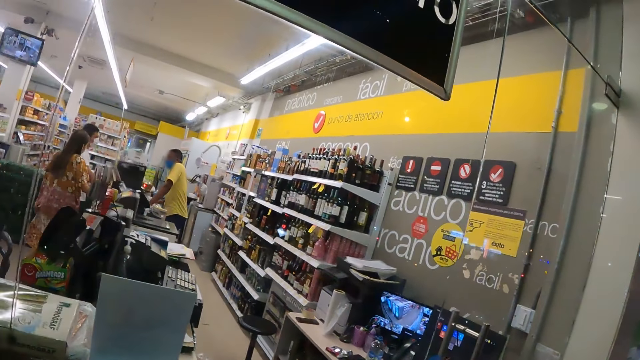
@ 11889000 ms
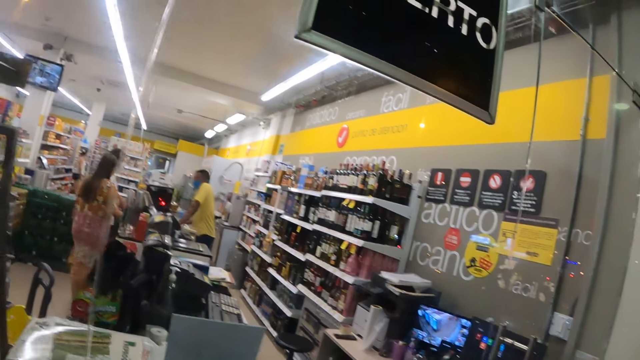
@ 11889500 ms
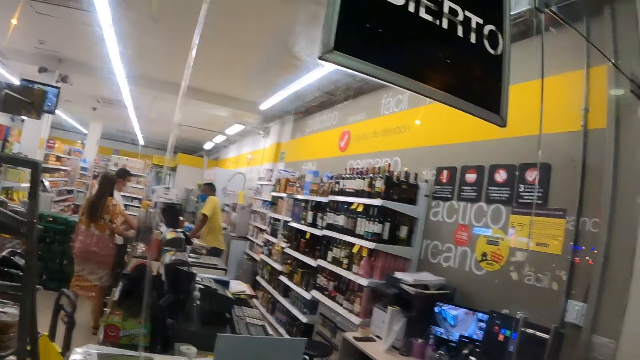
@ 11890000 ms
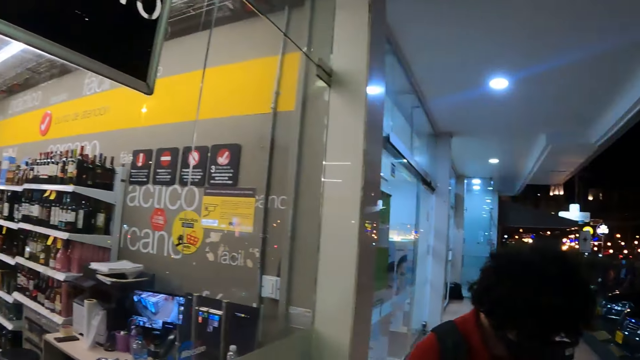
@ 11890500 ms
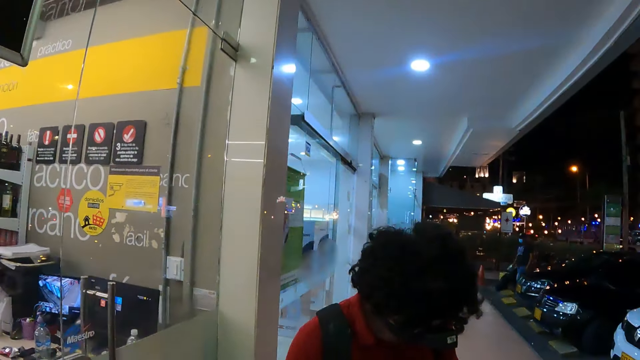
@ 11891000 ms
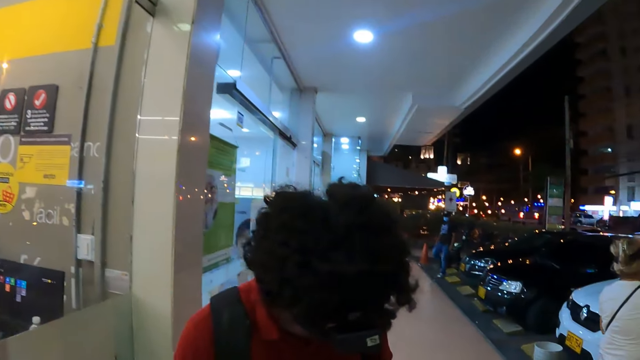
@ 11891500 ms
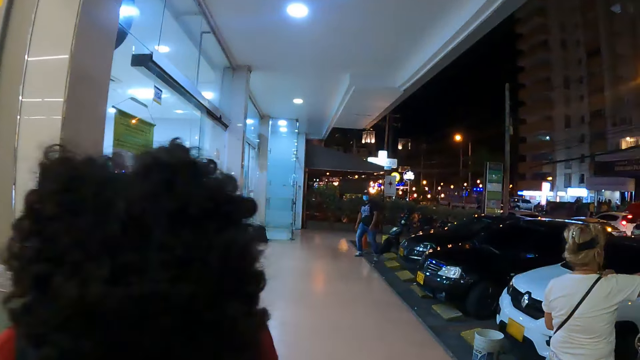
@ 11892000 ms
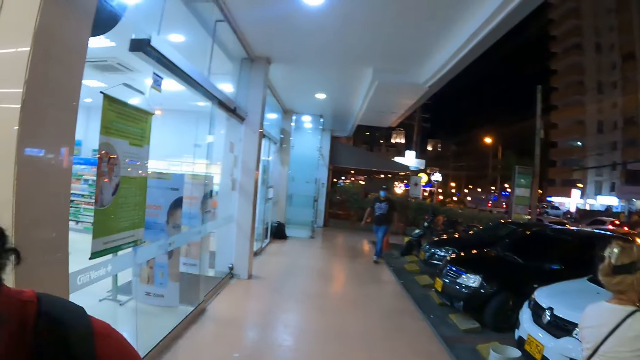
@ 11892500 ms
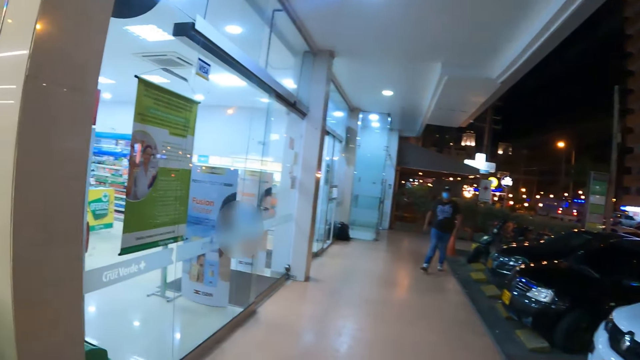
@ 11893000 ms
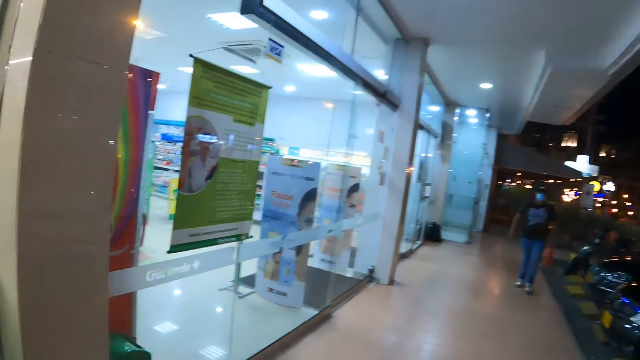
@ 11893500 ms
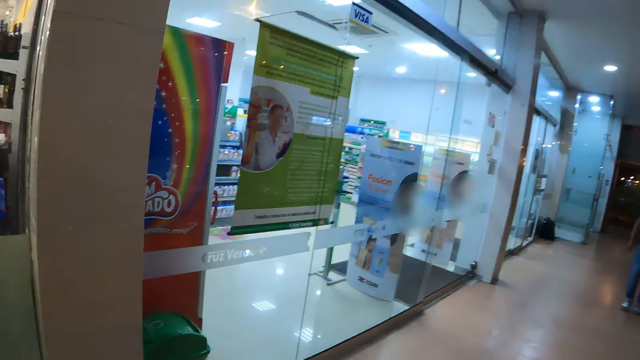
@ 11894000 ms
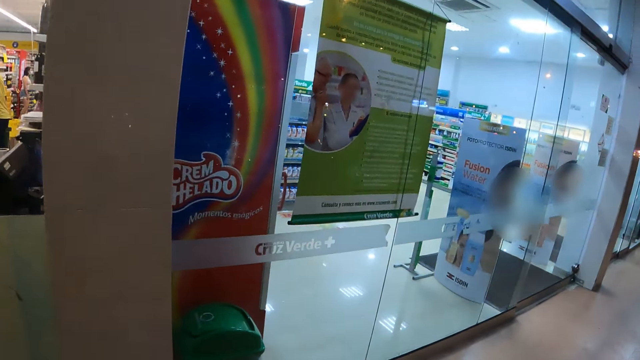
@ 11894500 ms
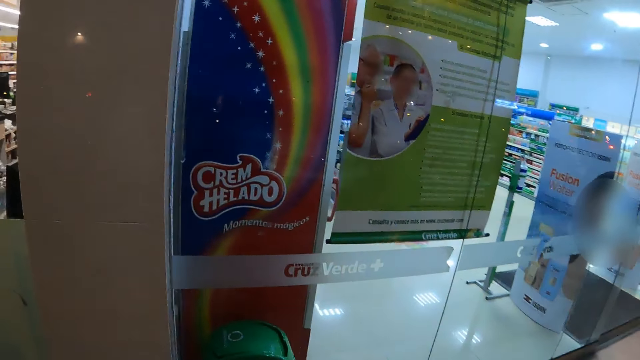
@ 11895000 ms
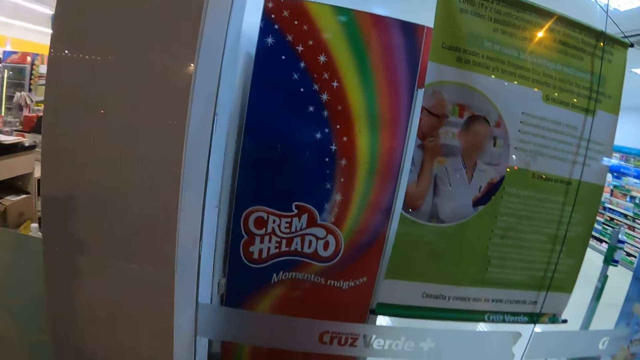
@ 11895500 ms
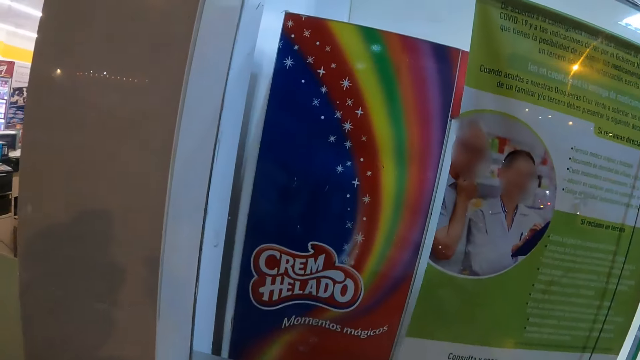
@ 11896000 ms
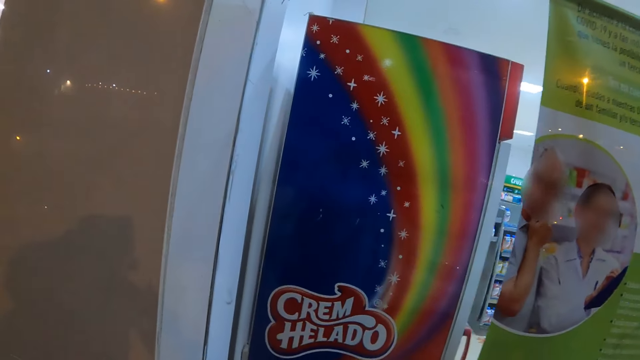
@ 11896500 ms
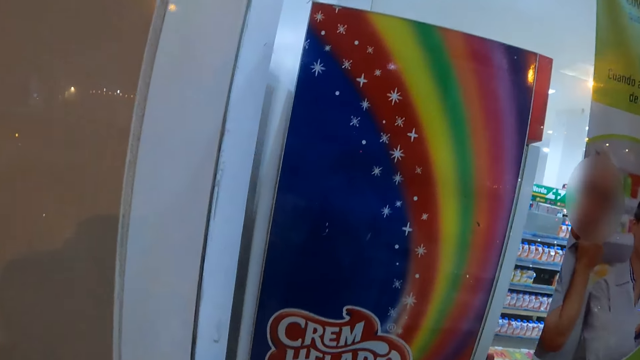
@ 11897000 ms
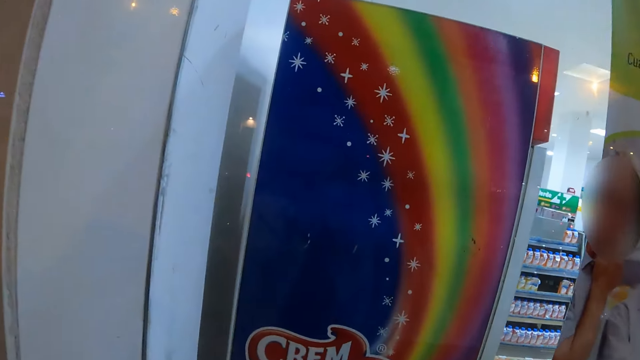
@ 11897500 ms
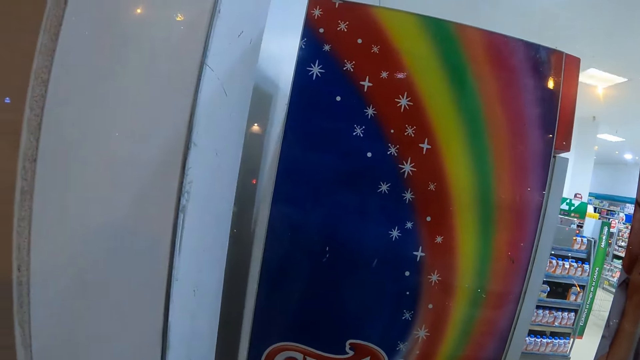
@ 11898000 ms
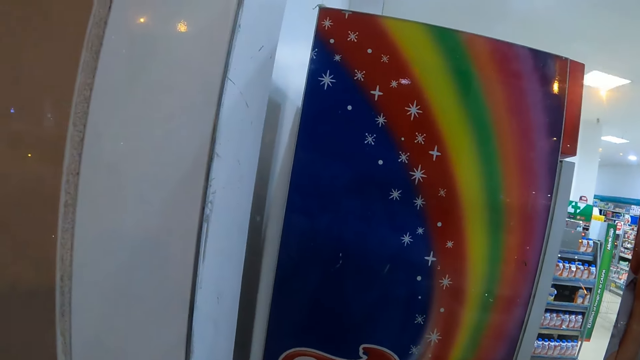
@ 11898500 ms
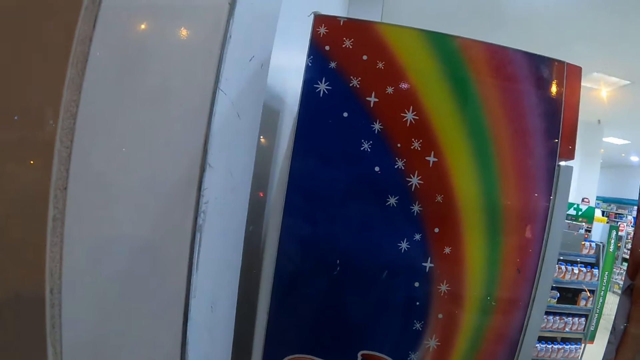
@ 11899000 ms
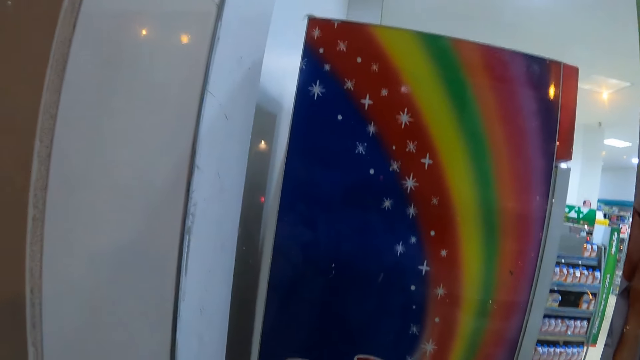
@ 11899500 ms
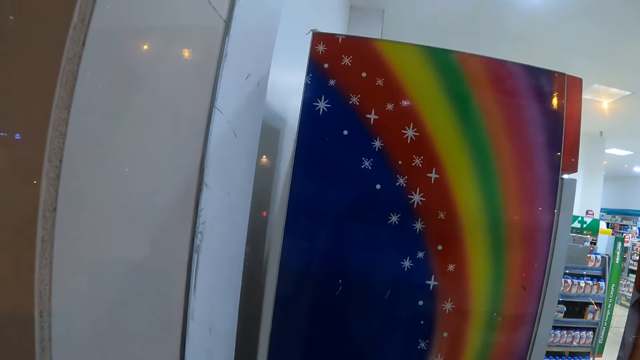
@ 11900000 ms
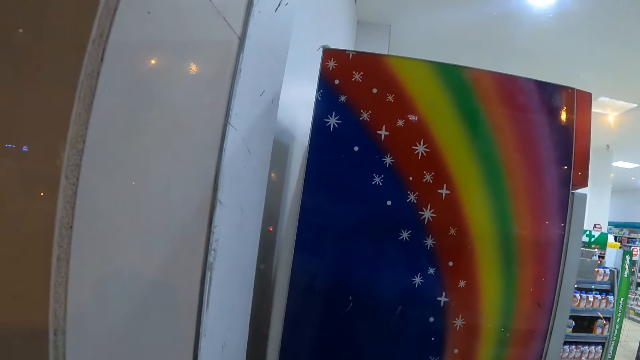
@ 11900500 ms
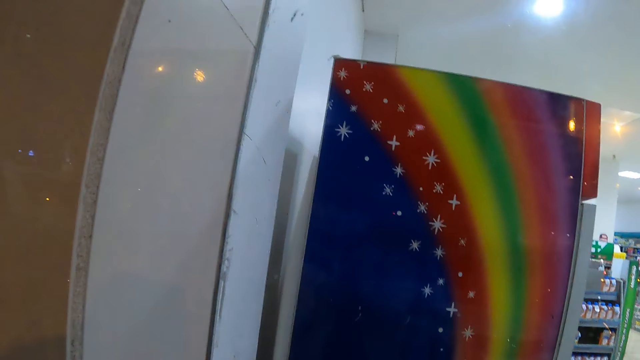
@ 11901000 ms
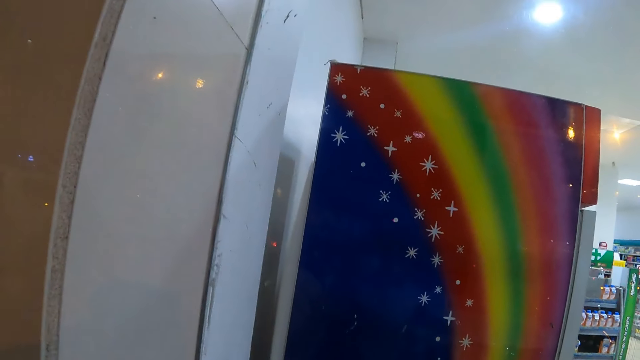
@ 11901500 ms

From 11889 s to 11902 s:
The camera wearer walks around. They look through the display windows of the building.

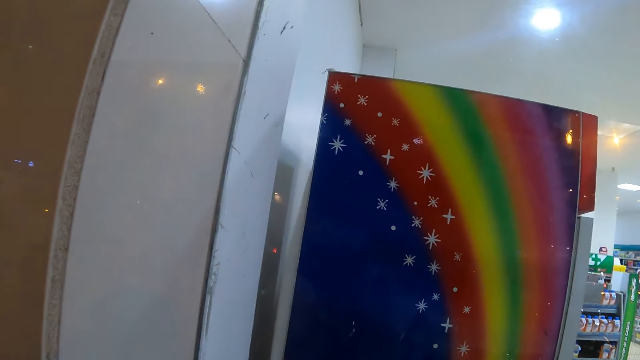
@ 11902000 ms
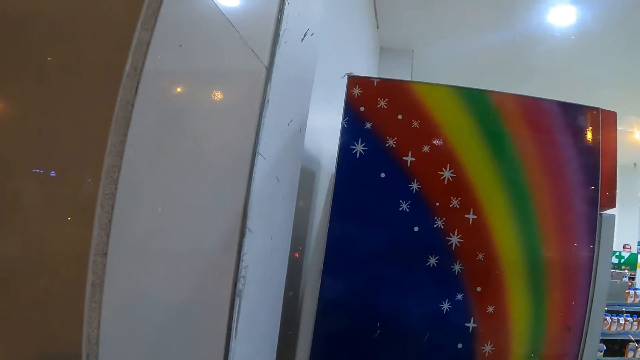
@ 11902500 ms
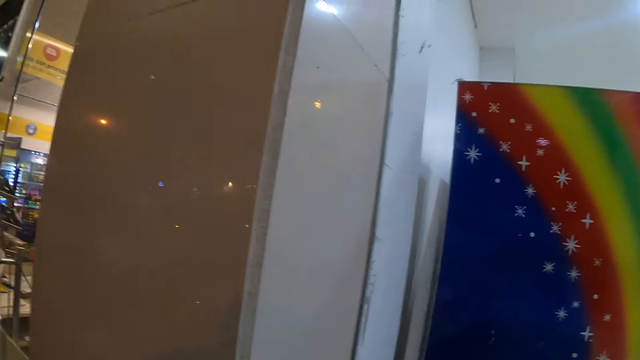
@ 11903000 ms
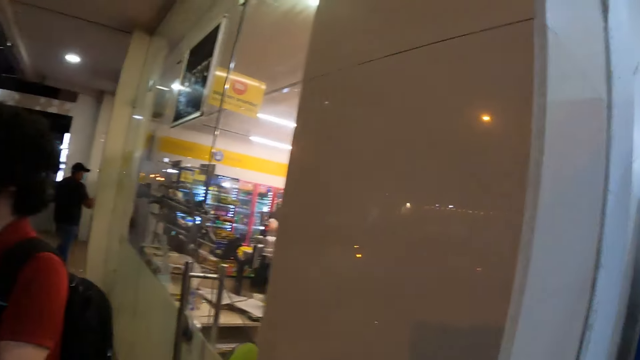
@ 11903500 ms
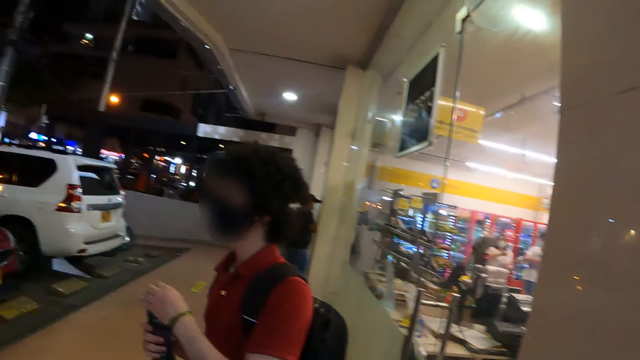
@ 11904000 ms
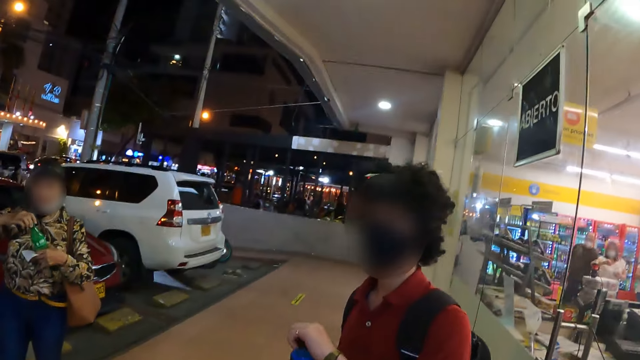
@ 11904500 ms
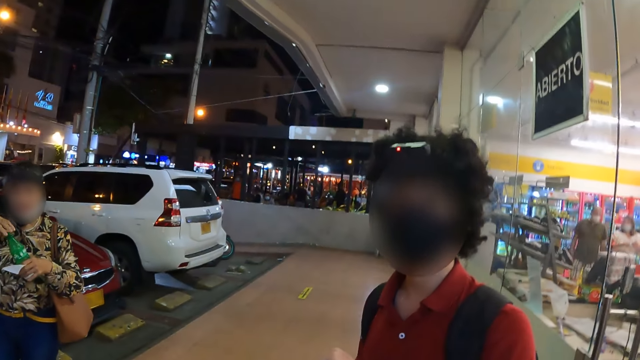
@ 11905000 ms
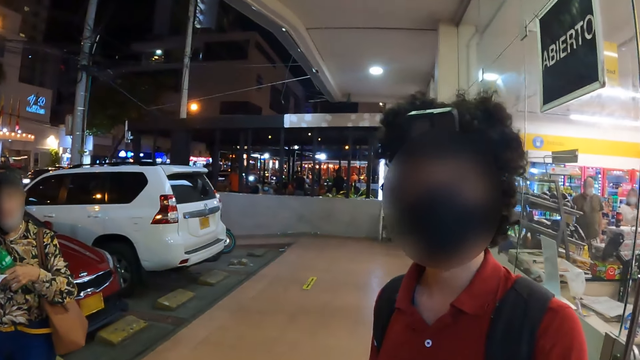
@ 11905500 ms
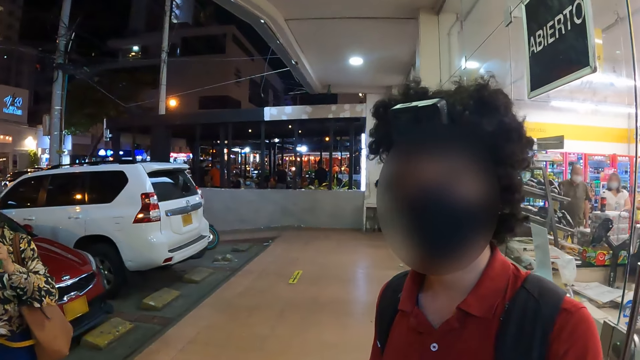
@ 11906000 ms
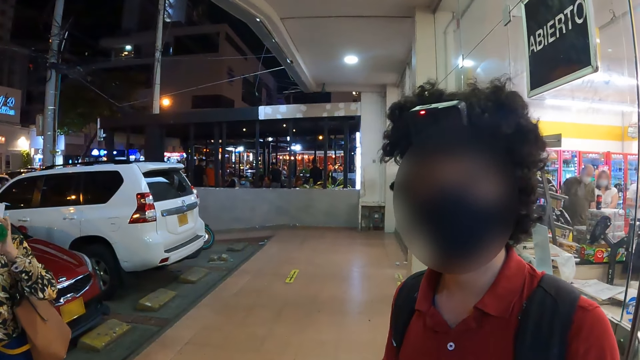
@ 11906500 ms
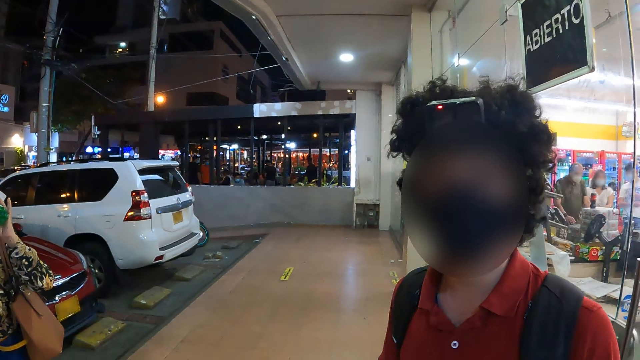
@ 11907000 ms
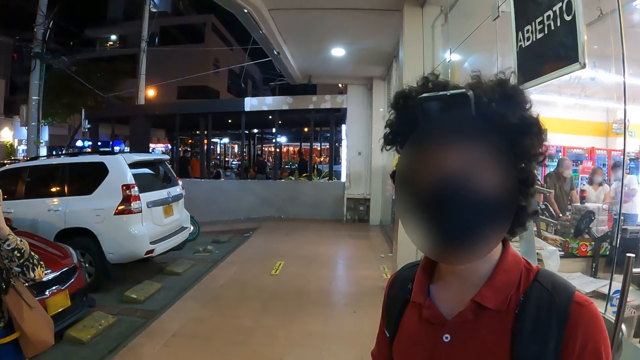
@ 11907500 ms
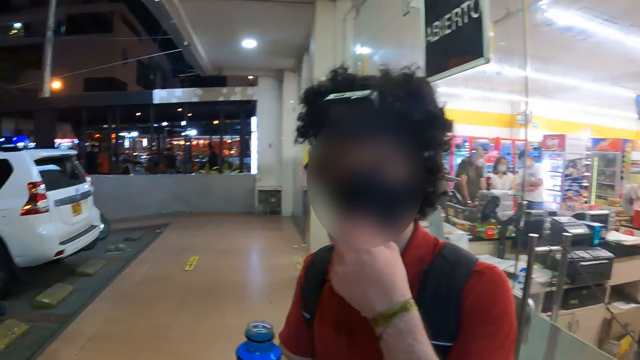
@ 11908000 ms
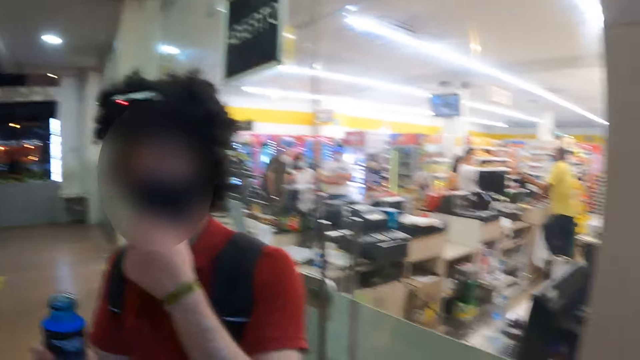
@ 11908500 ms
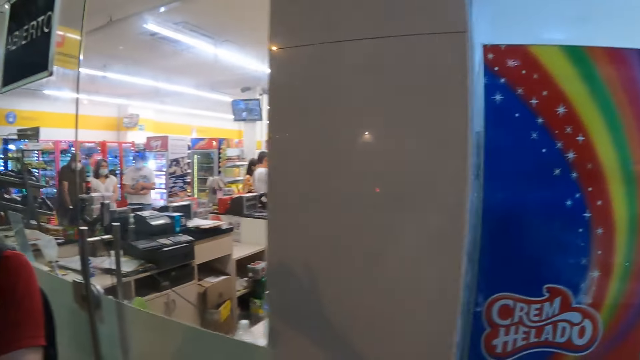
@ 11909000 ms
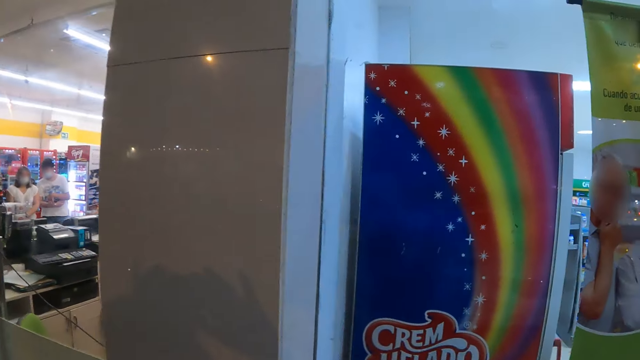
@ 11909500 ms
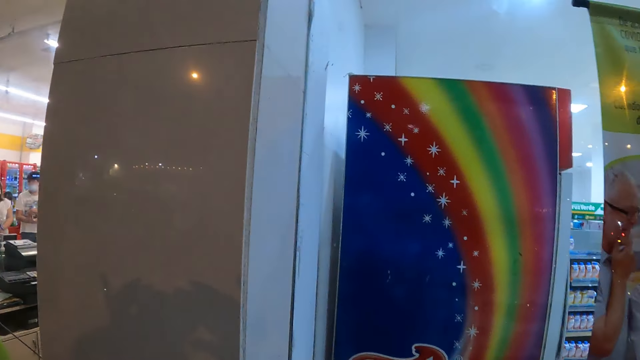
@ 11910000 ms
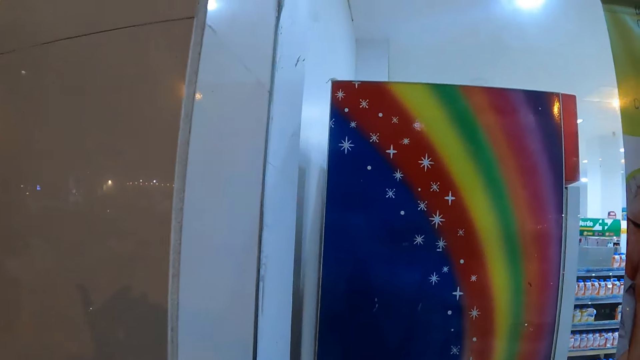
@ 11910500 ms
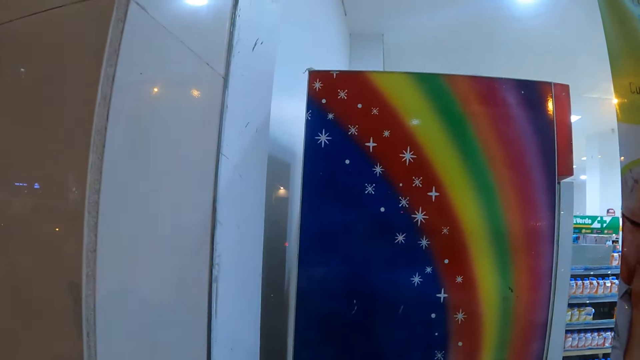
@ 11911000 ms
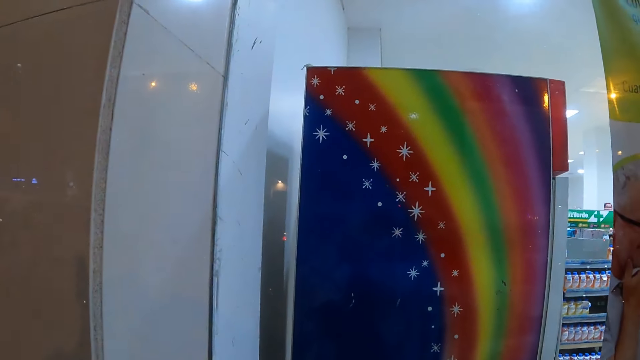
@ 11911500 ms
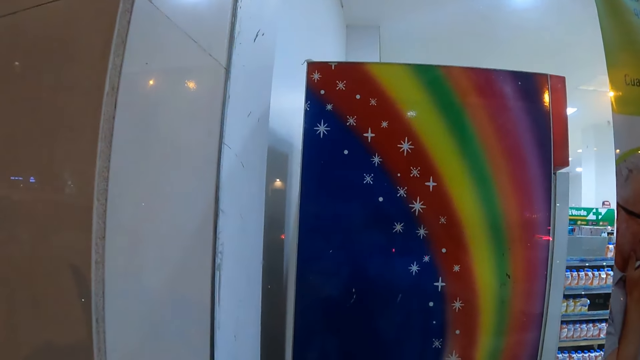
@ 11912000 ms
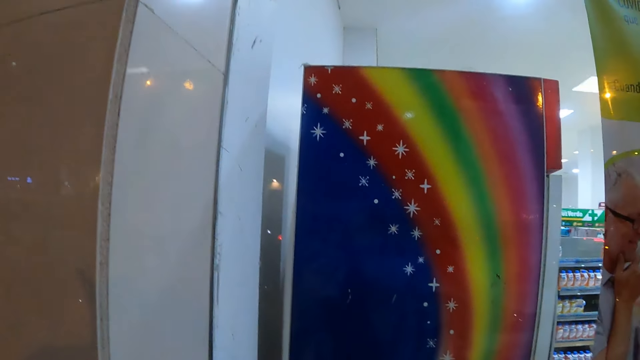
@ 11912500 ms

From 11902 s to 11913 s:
The camera wearer looks around. They stand next to a man. They communicate with the man. They look through the window.
